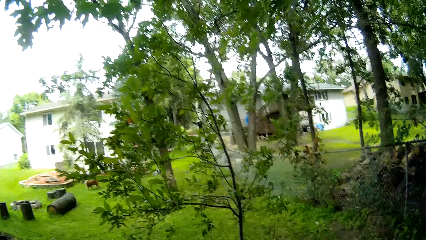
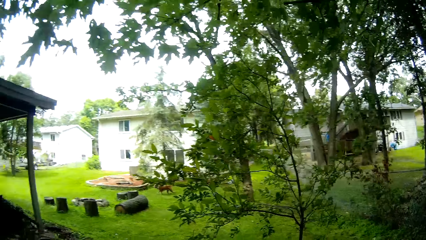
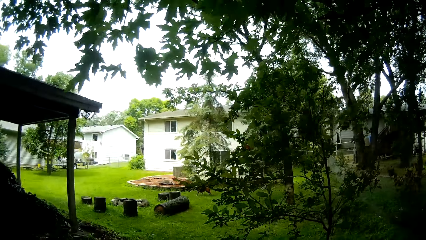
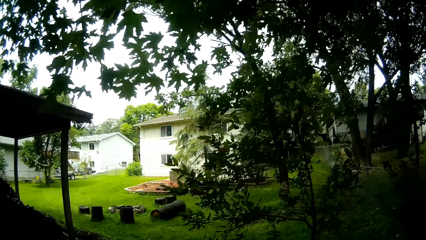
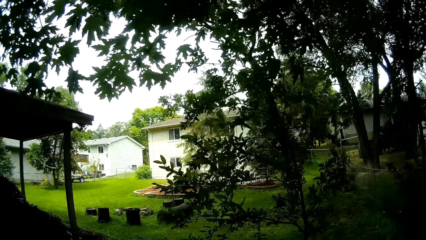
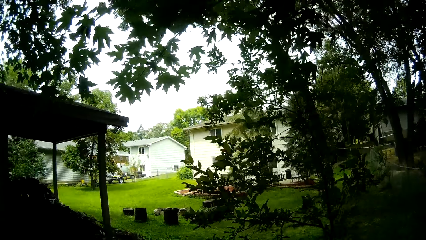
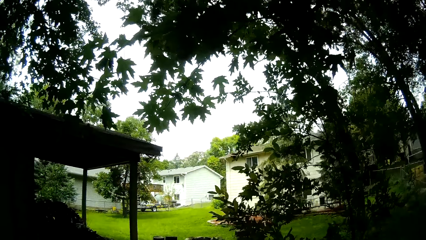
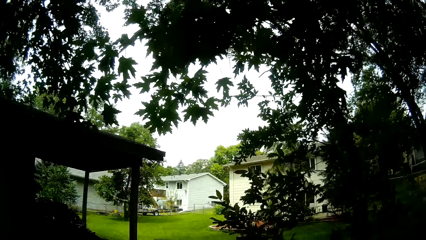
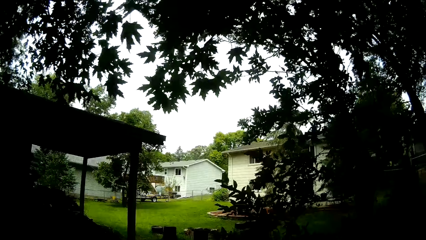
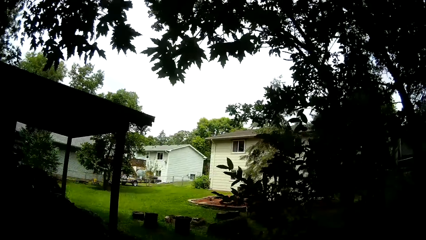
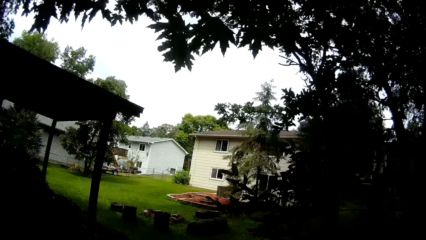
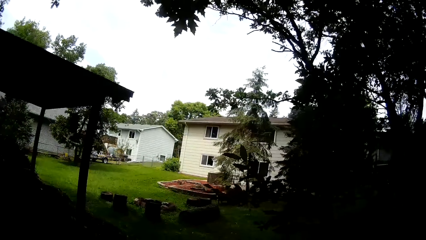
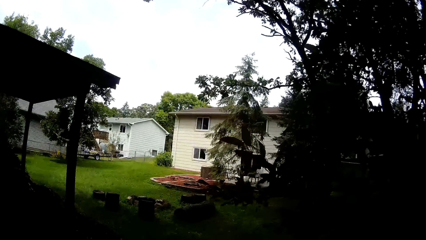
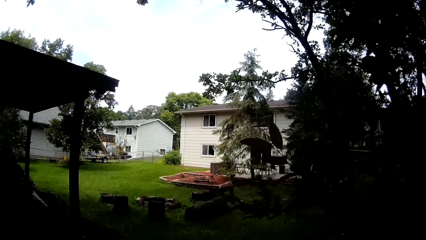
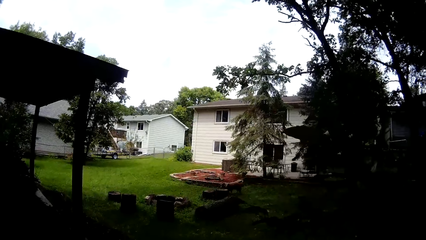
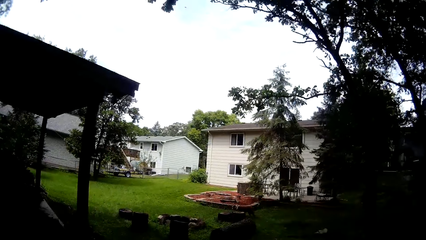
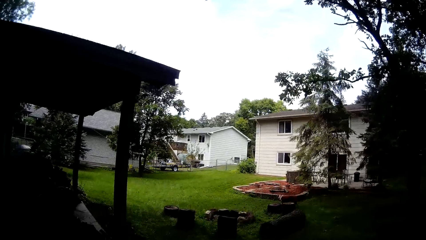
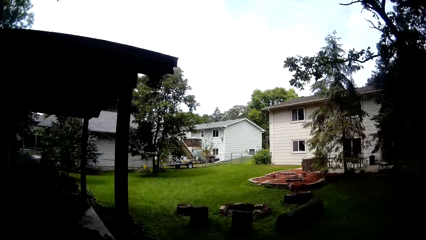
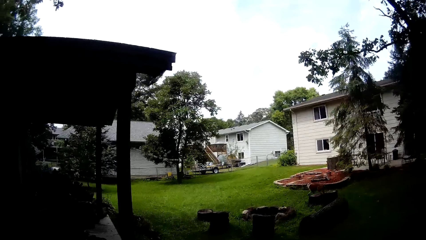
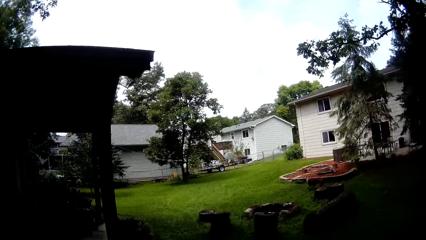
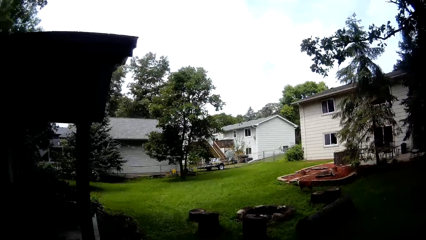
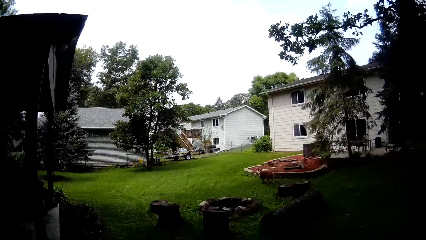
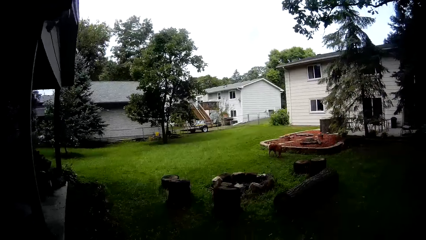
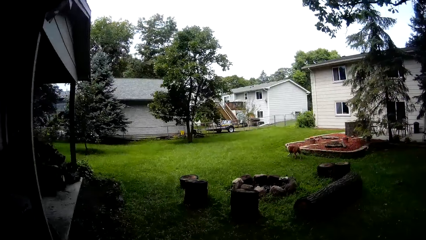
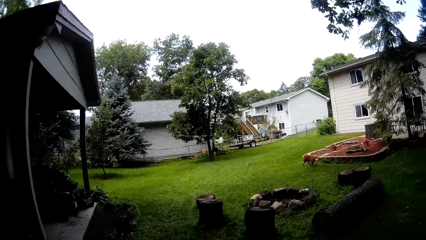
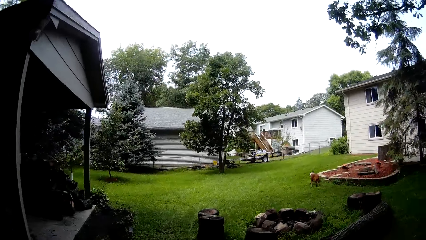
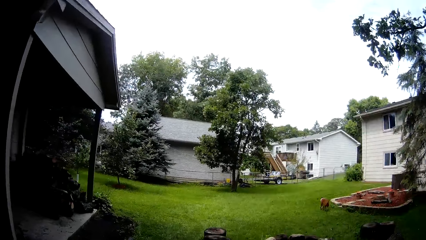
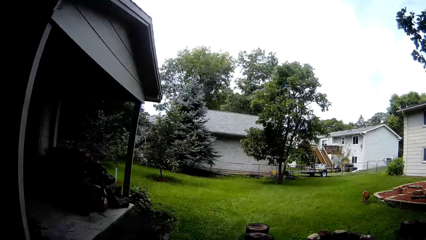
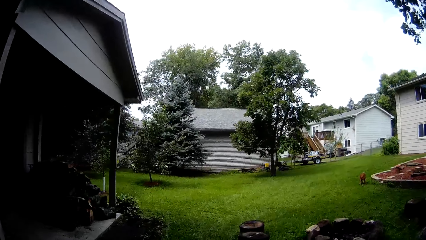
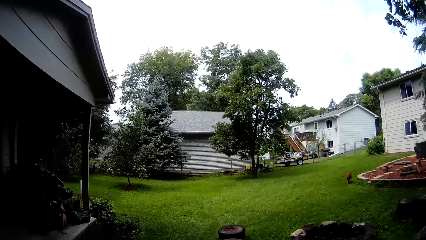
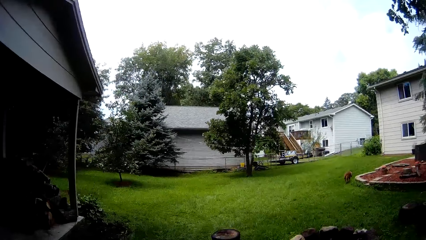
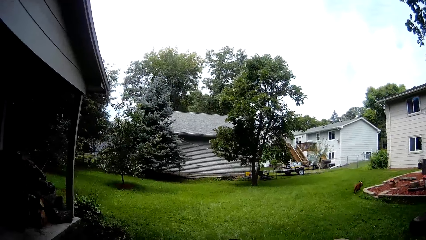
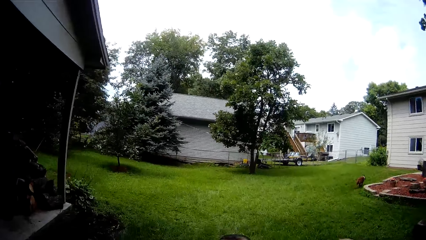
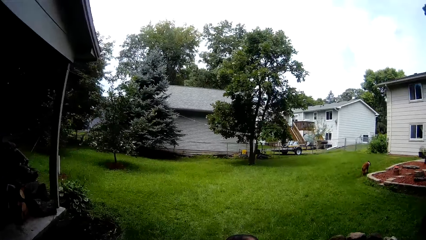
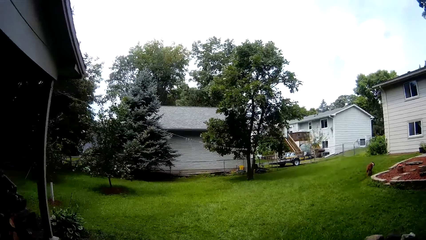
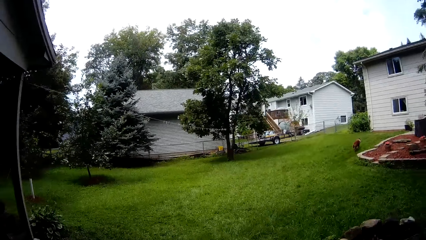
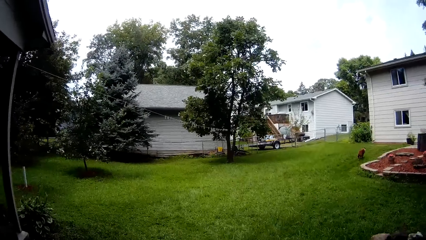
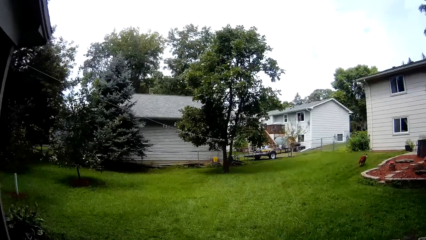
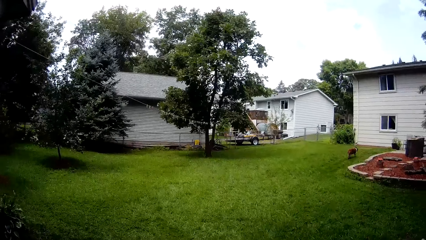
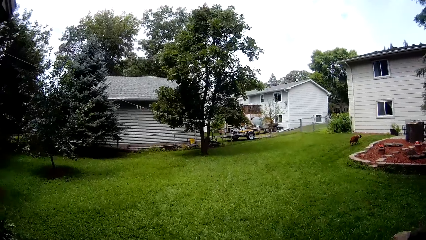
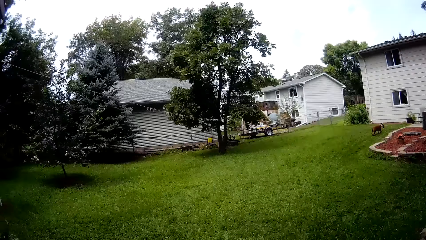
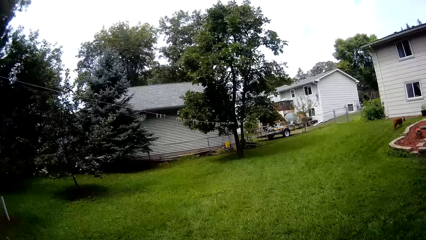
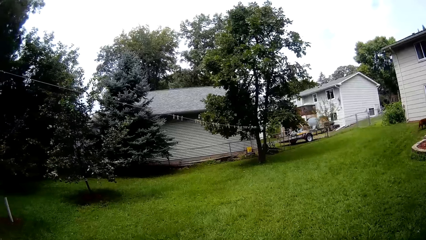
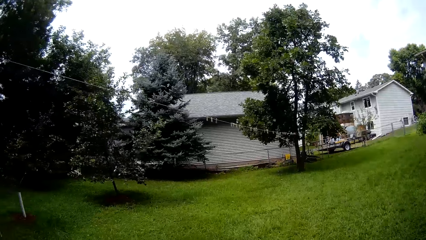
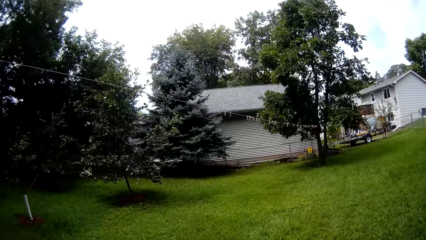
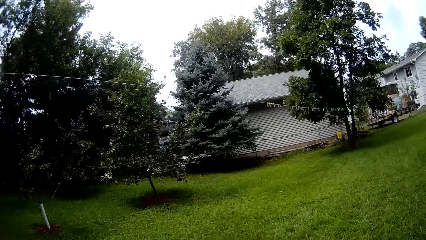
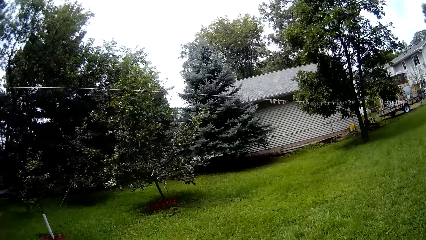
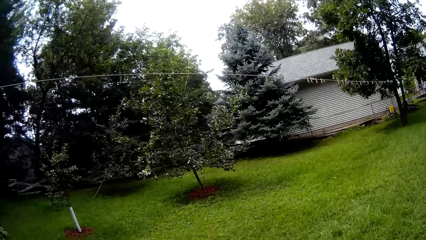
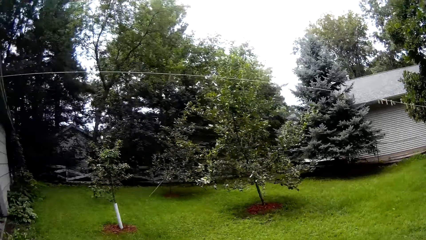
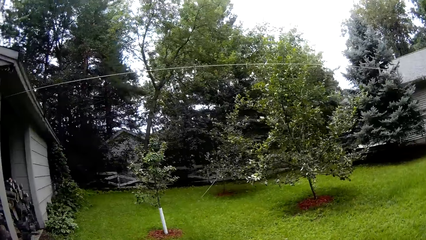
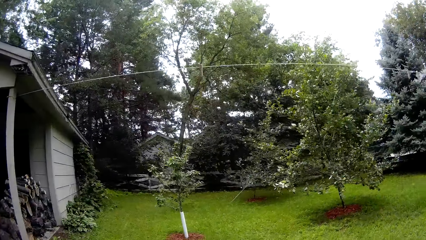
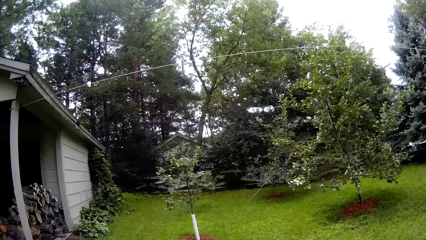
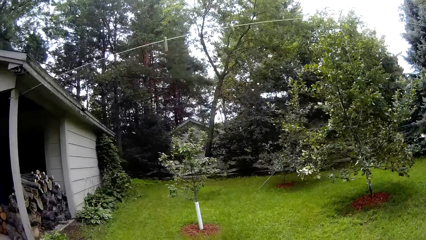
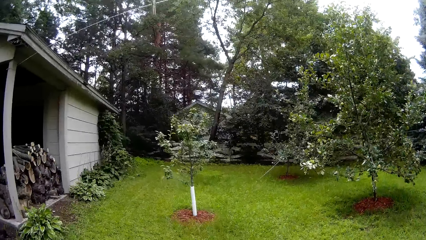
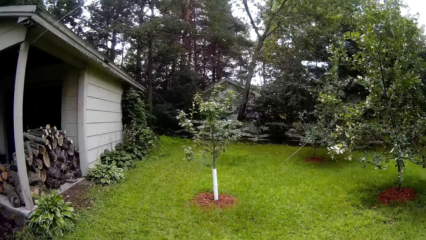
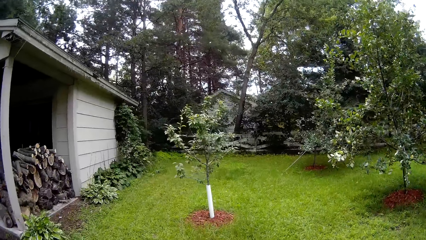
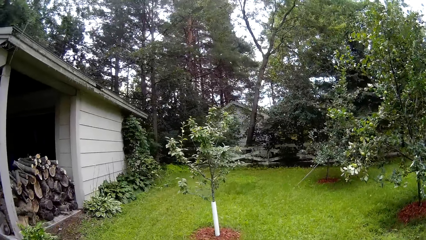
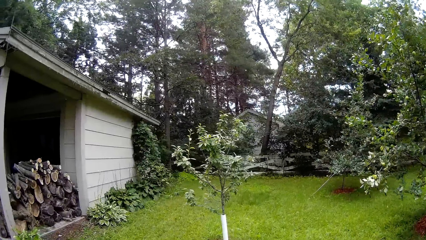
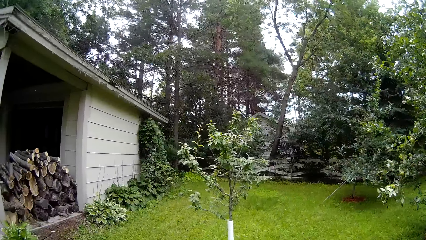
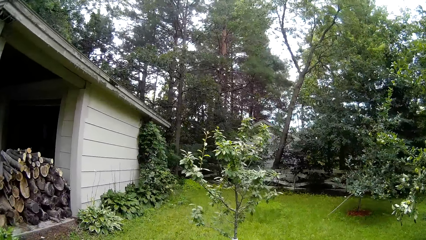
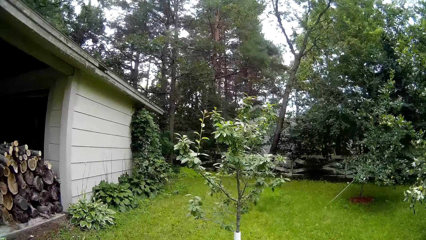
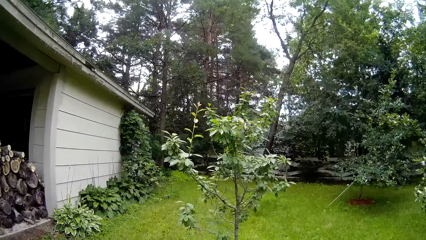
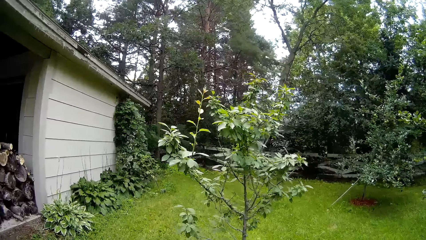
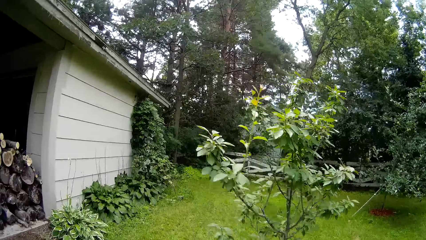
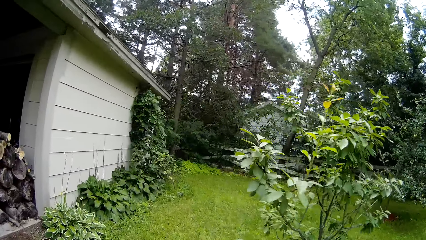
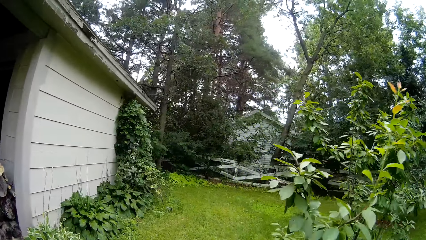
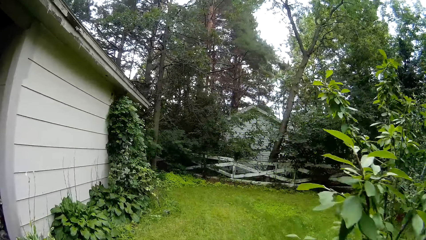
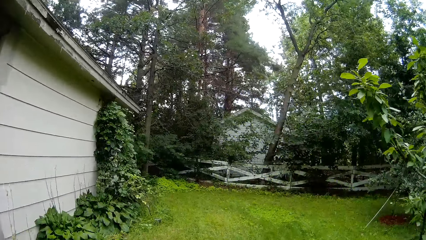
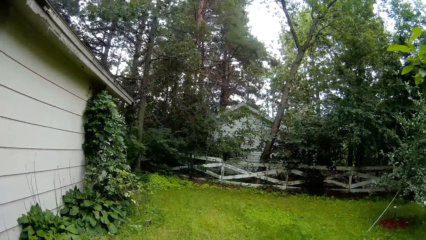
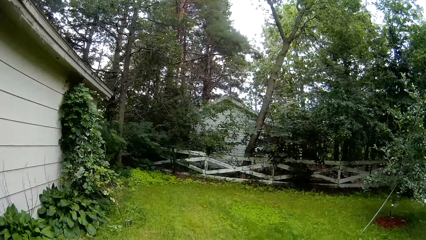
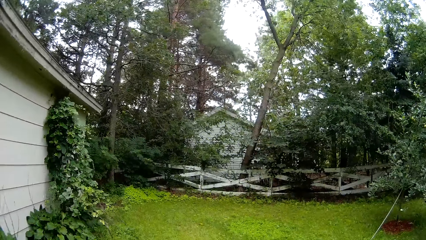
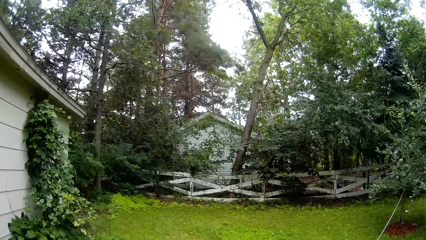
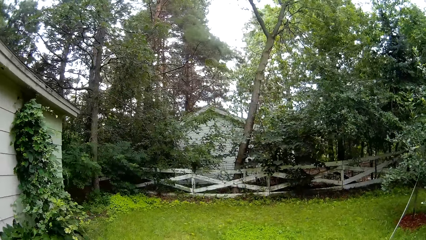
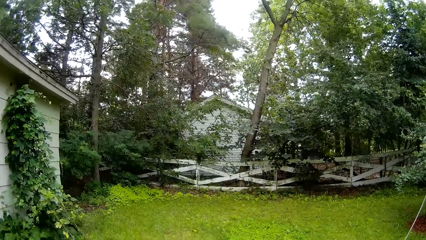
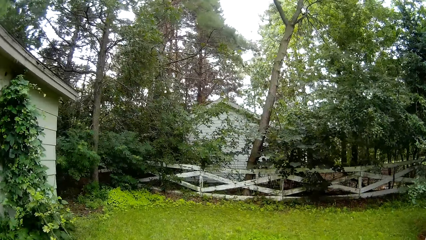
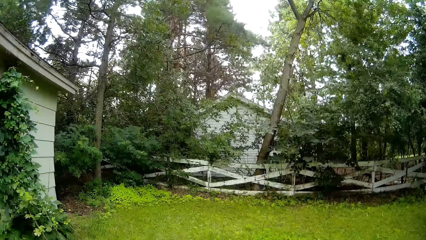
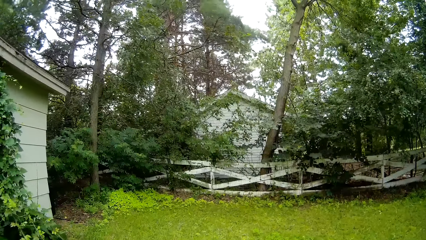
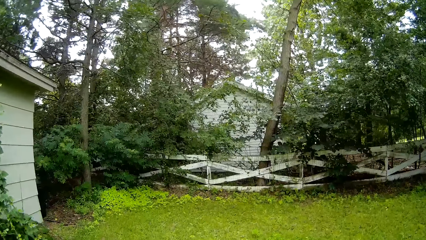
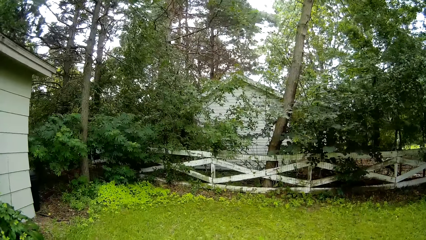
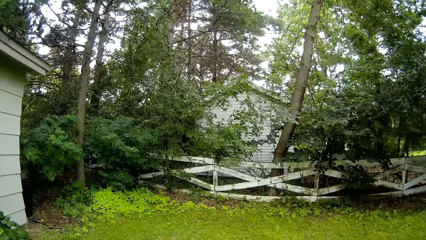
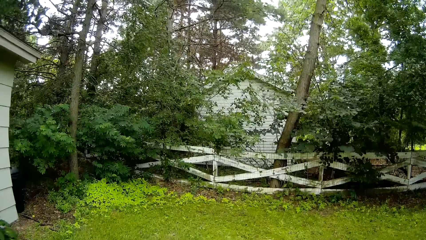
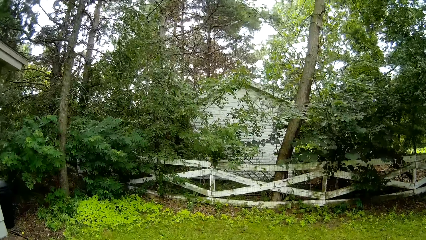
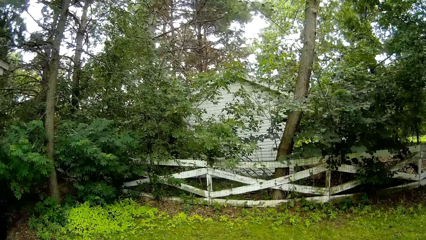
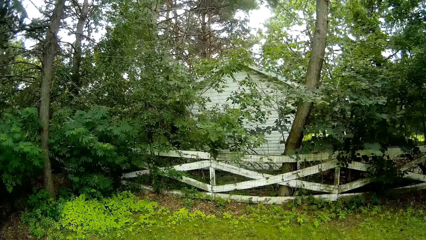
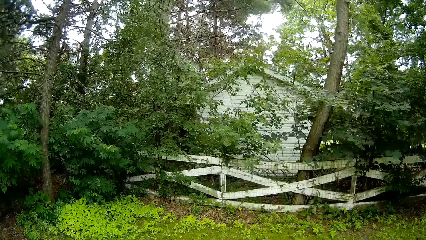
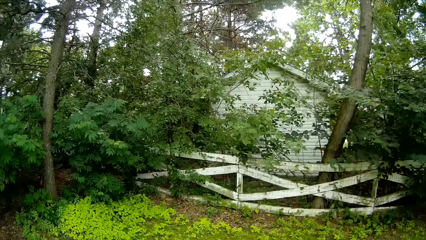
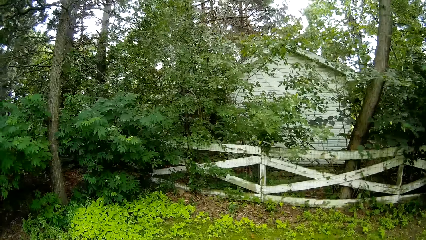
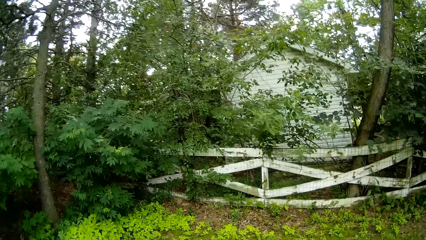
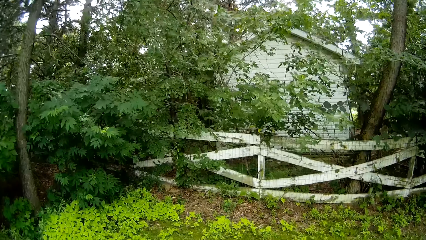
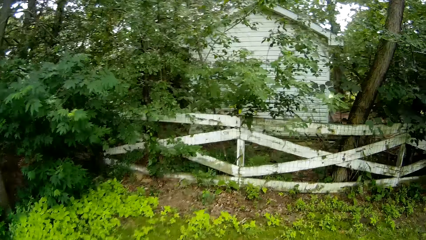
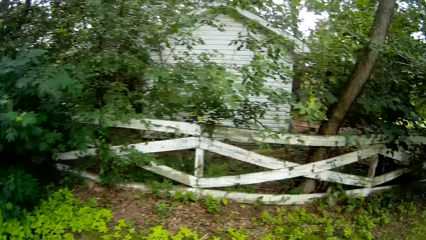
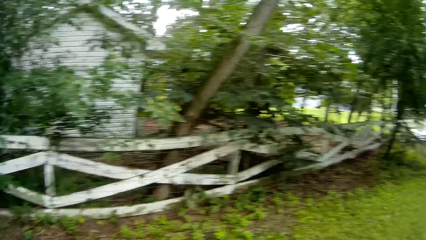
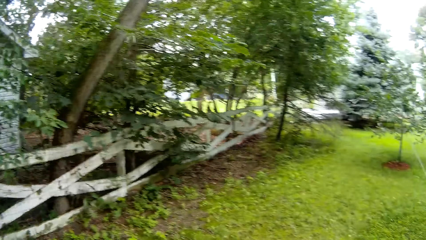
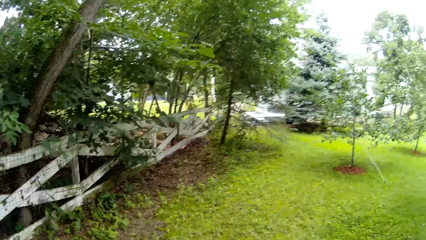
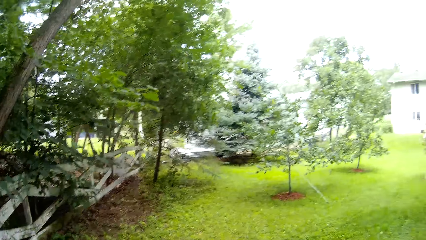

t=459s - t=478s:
The camera wearer mows along the shed with the lawn mower using both hands. They mow along the picket fence with the lawn mower using both hands.
